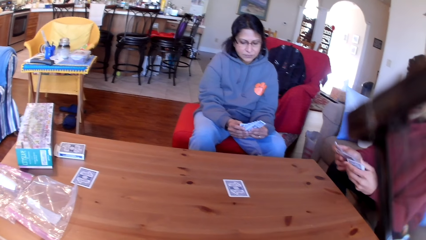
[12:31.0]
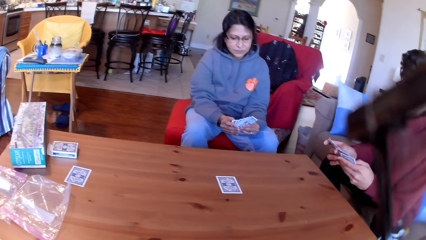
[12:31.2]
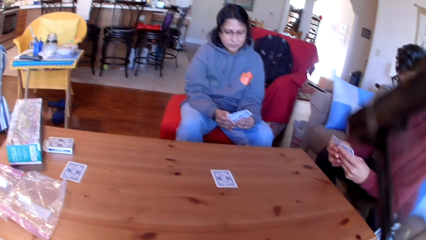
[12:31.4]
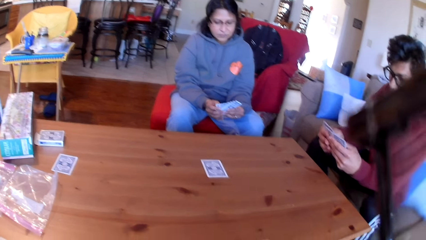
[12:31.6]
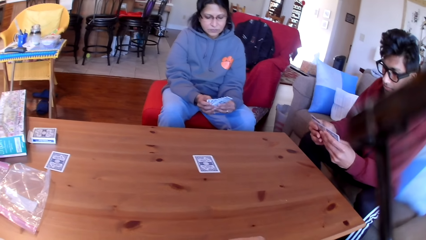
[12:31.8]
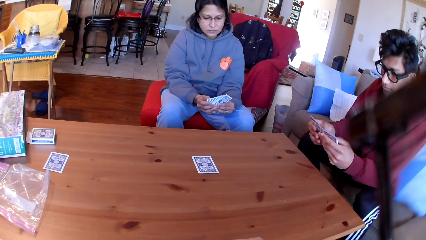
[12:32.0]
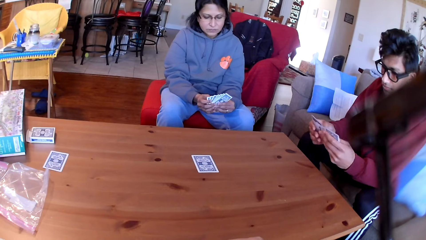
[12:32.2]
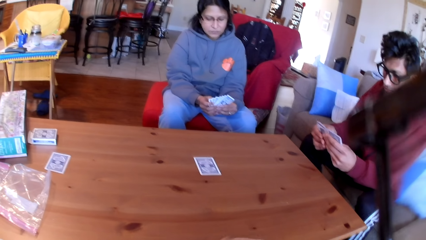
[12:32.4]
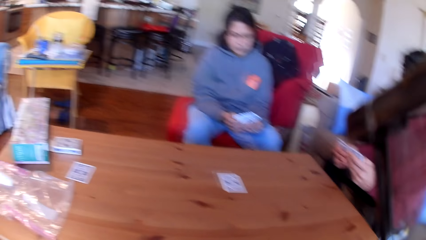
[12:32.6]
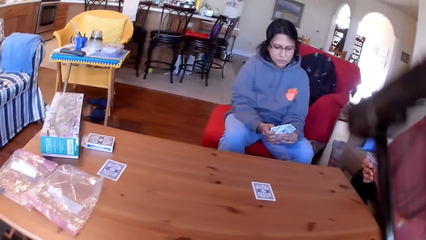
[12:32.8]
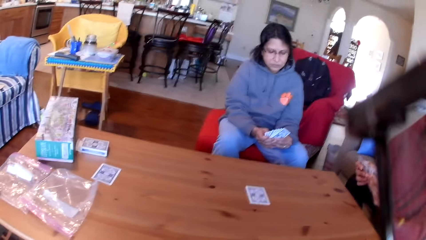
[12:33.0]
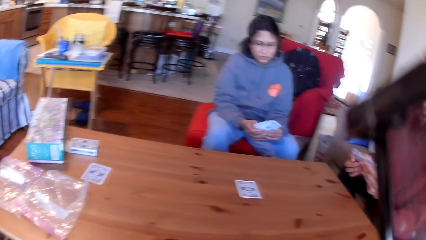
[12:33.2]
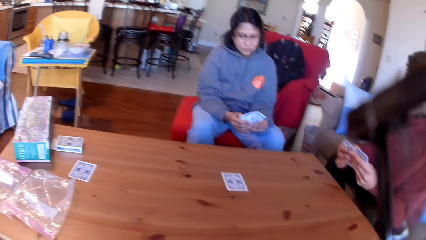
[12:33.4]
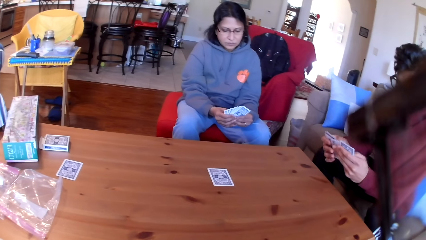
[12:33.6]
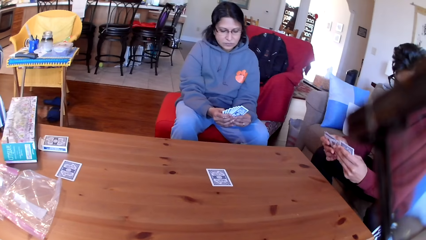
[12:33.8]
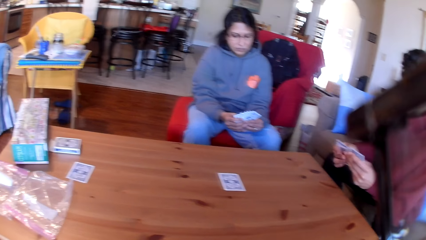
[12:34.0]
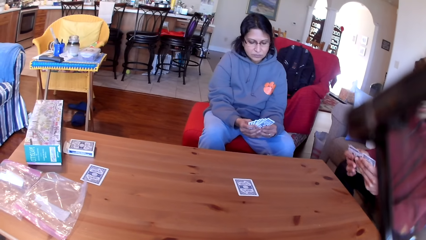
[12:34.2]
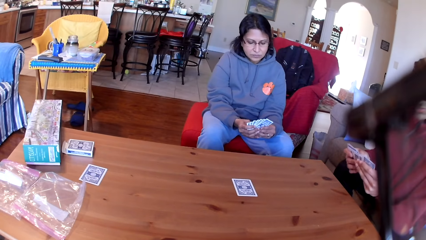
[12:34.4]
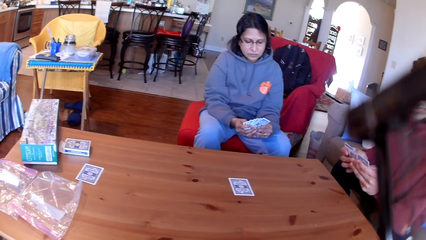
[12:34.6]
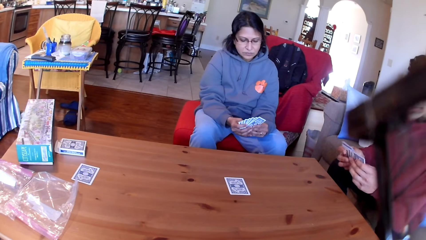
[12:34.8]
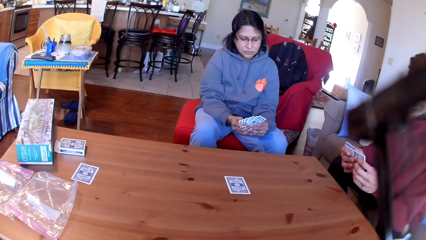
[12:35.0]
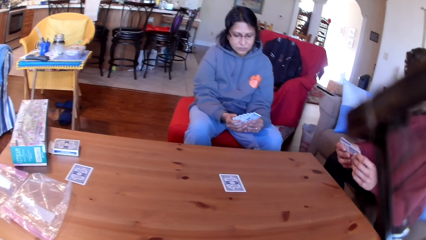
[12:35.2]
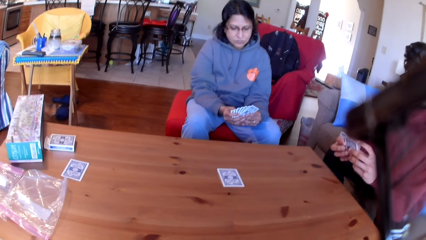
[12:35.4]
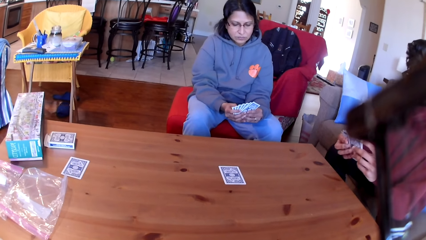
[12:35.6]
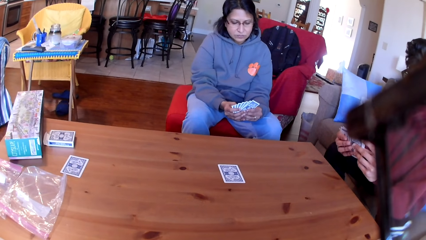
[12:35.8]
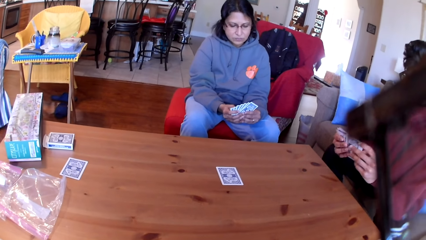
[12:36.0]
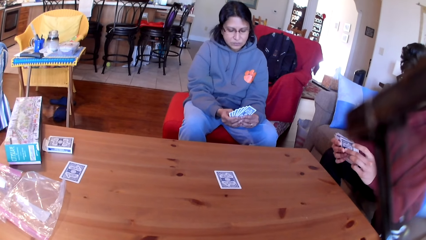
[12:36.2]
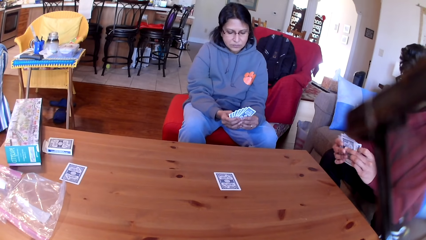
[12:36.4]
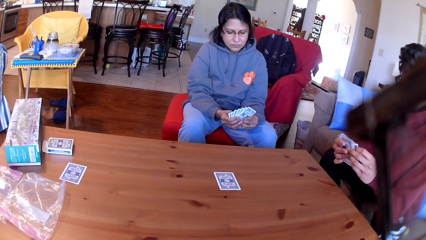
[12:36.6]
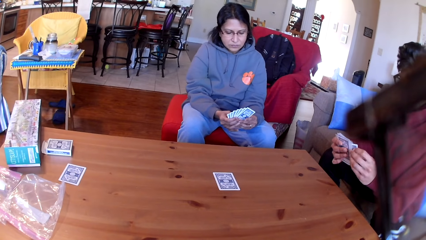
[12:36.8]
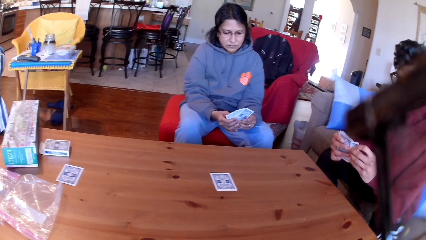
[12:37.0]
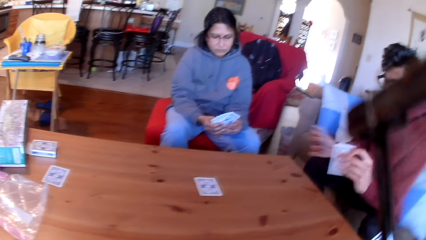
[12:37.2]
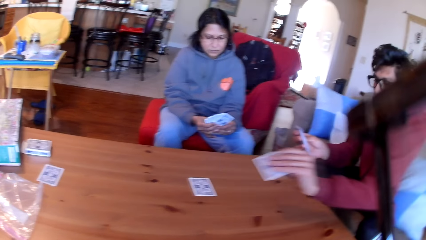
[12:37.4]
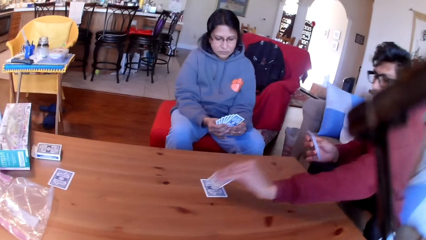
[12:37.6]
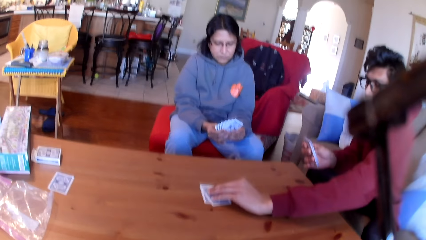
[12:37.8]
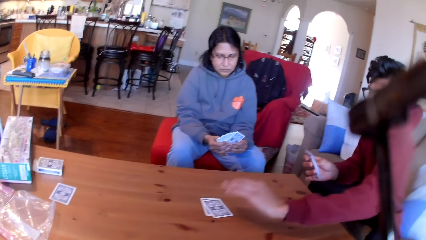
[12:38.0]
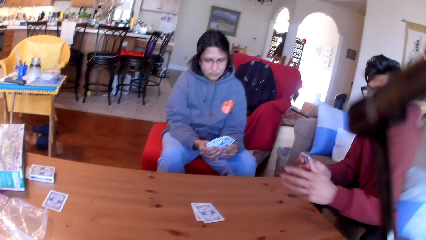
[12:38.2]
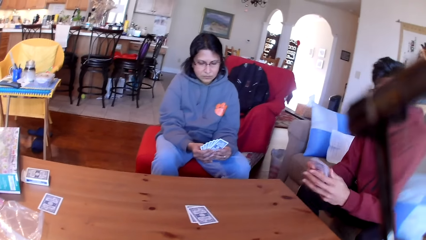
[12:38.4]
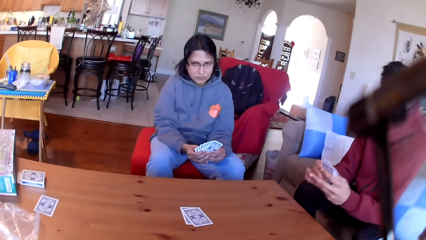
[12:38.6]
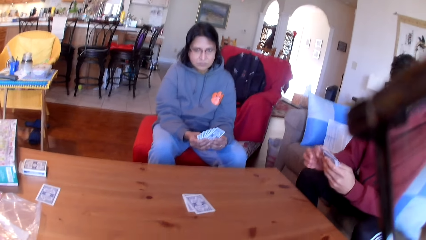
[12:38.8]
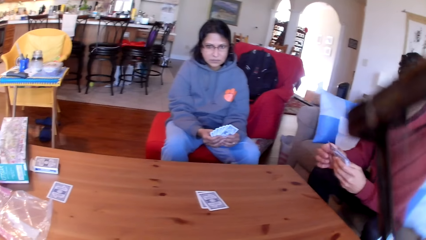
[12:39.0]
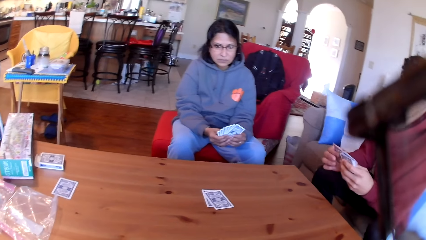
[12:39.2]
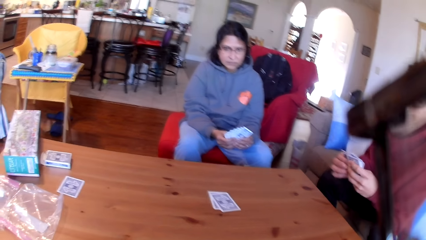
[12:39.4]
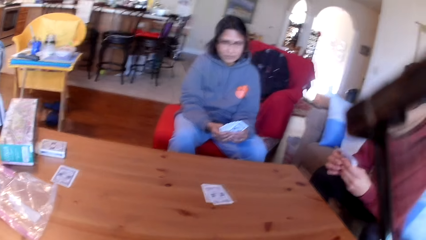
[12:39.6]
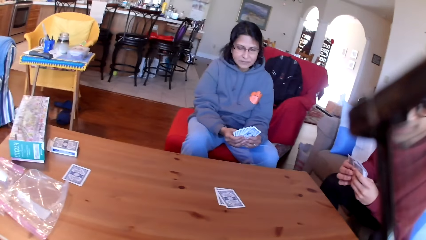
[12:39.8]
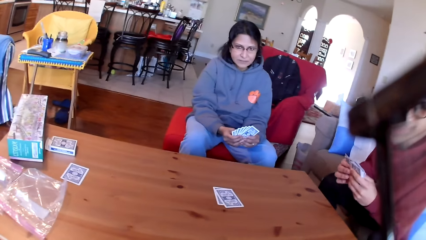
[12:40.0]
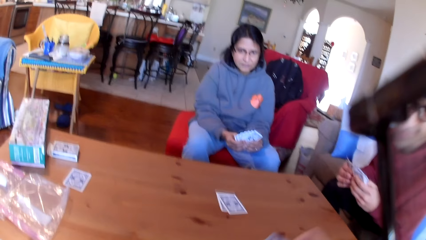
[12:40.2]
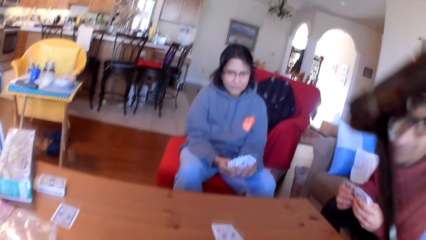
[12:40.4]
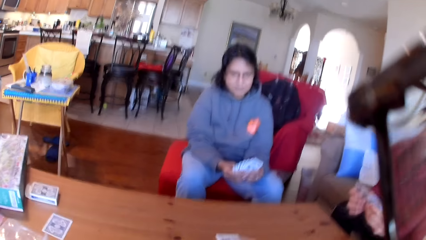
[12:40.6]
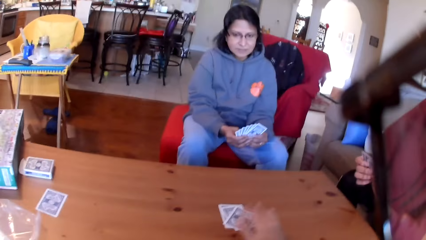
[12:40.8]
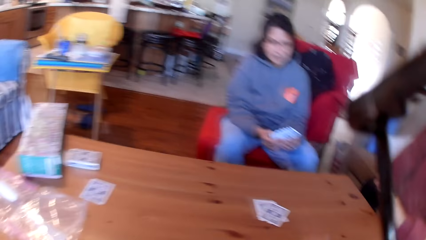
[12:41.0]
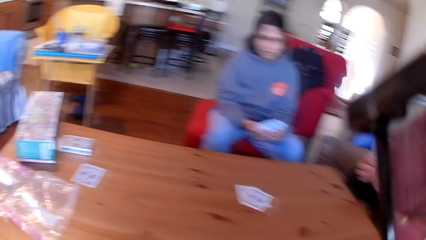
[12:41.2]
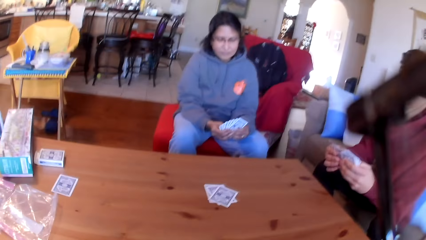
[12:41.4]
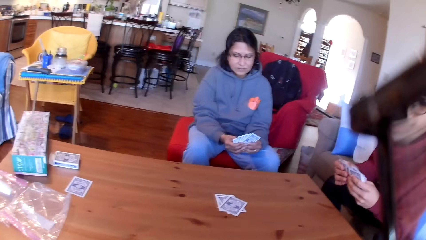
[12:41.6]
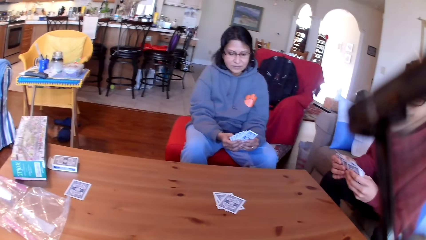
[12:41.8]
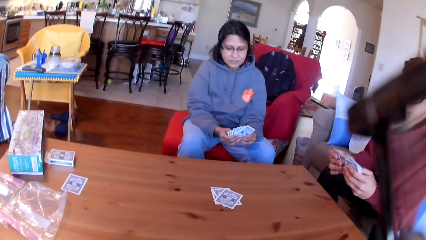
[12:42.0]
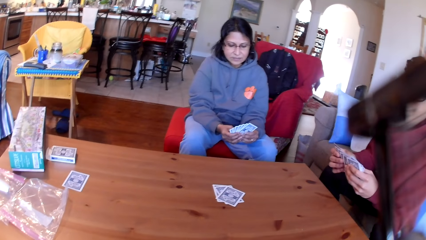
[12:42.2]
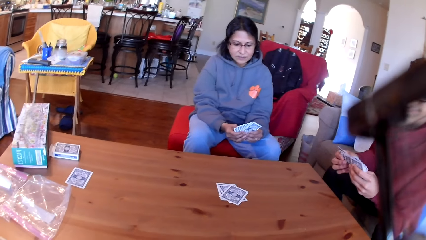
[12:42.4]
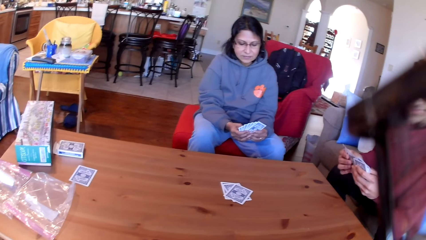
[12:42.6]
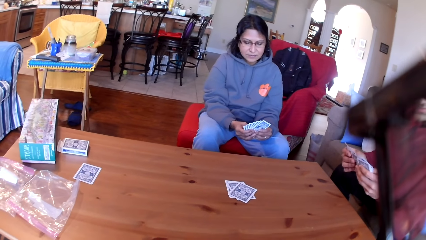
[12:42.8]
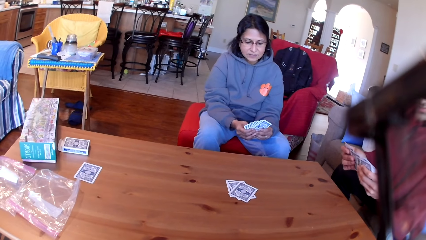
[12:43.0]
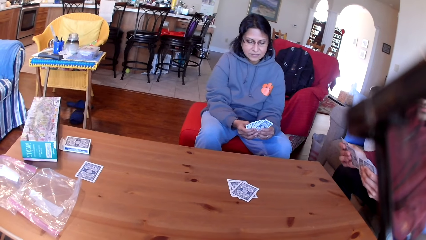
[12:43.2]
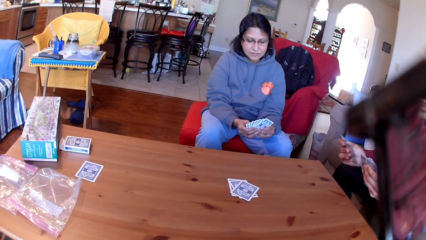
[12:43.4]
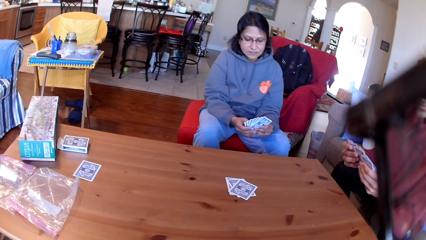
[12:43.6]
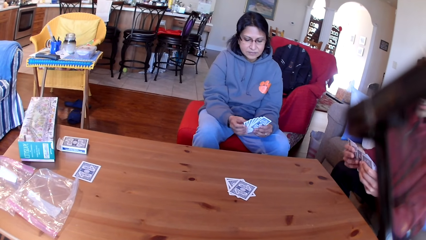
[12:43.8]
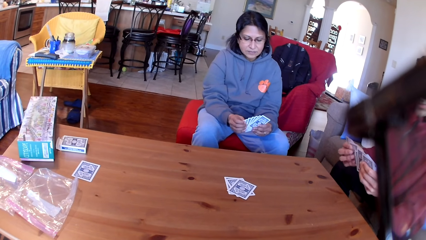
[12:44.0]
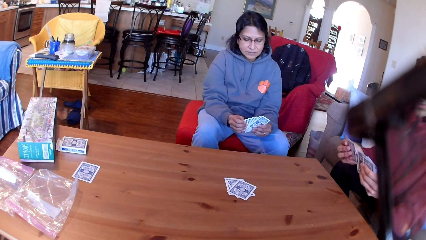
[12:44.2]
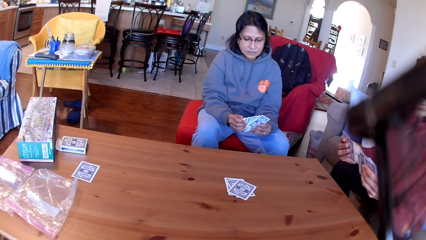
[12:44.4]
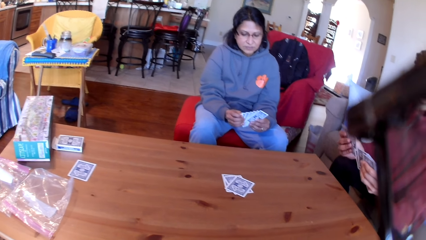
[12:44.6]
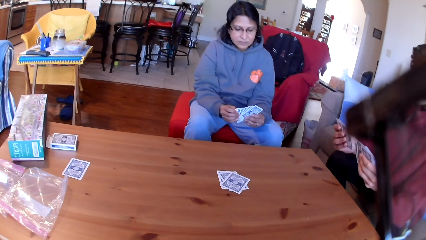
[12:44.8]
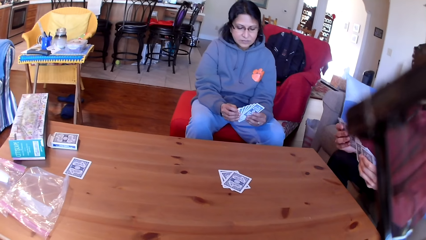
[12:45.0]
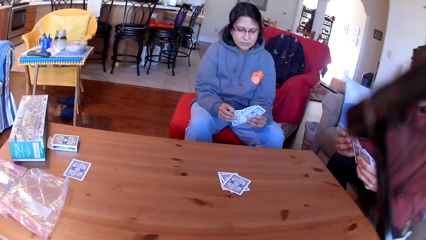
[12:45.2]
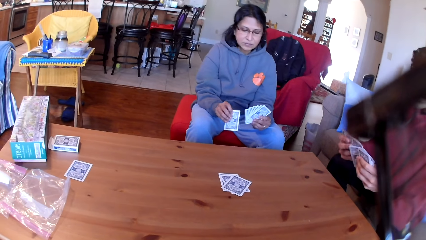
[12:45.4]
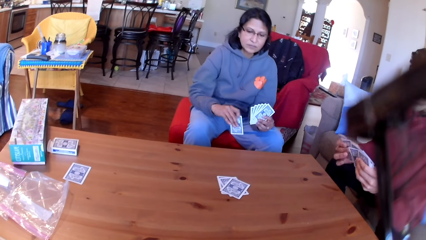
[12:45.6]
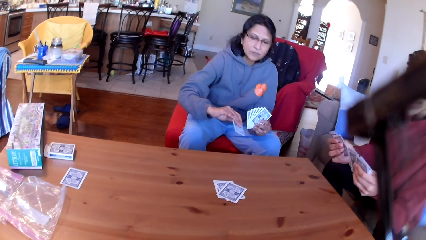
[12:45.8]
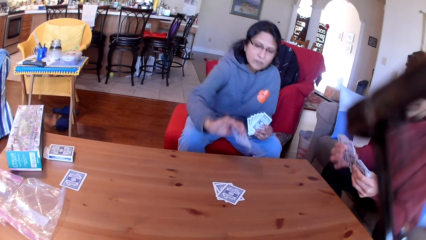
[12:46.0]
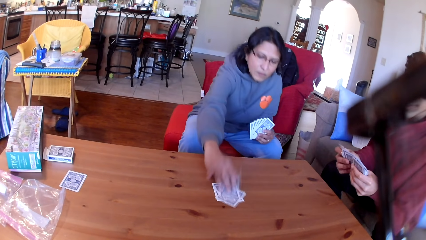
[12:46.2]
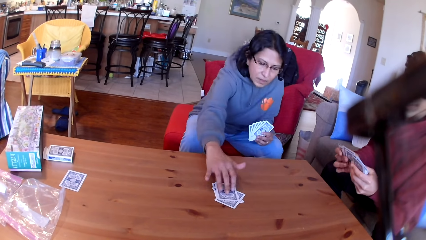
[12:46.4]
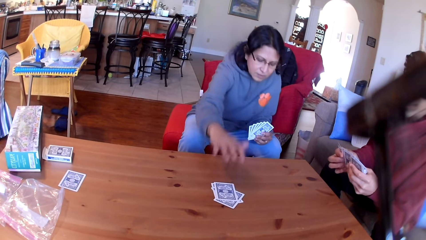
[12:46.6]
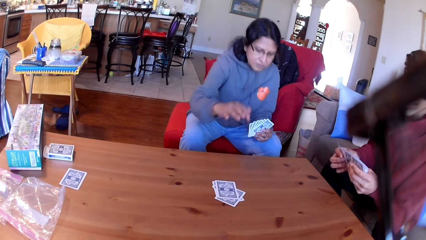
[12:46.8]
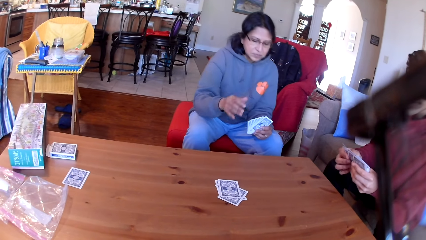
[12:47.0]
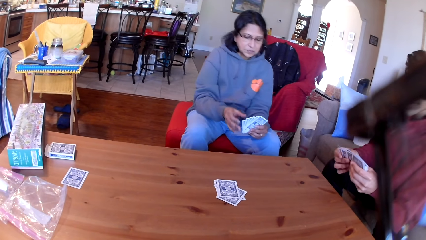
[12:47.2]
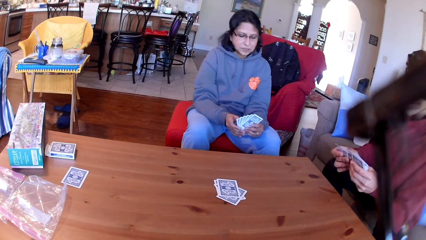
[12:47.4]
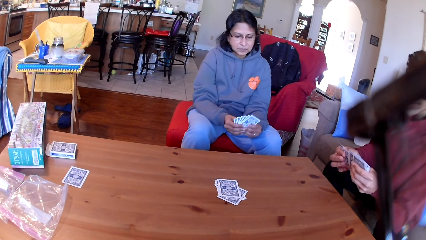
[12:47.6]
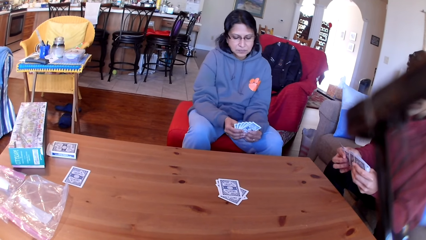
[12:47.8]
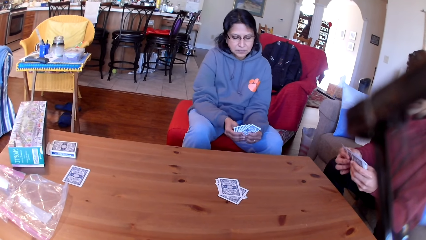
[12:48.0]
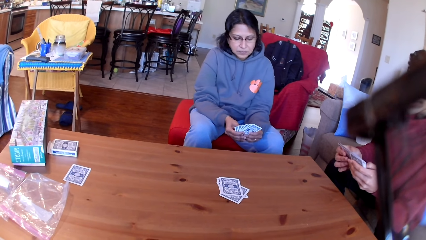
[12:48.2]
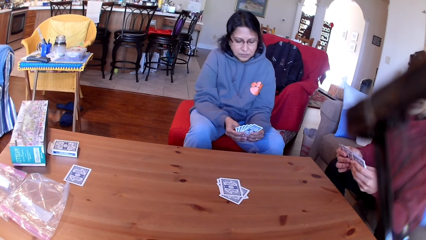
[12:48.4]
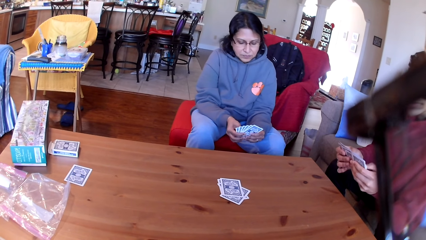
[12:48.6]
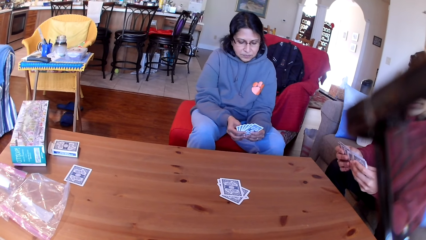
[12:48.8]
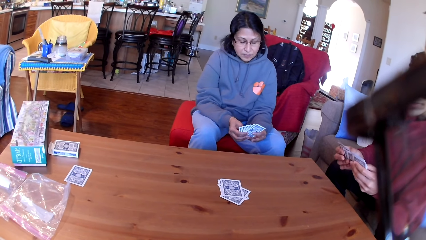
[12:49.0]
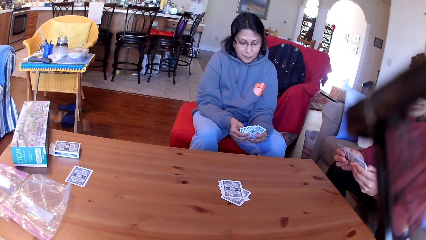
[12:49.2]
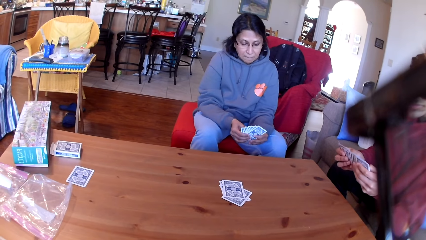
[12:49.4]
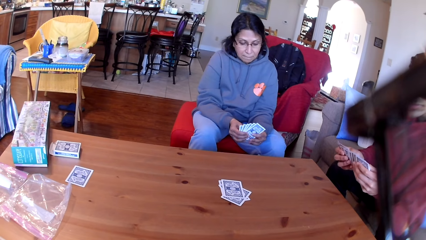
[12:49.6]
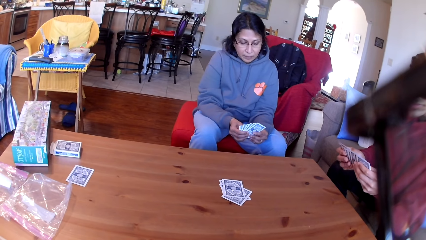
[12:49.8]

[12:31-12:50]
A man places a card on the table. The camera wearer places a card on the table. A woman places a card on the table.
